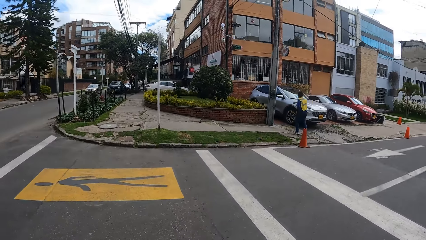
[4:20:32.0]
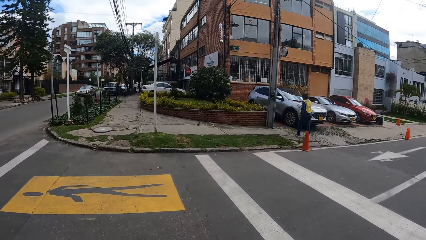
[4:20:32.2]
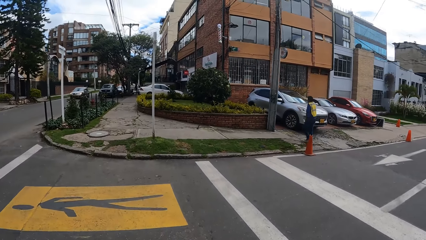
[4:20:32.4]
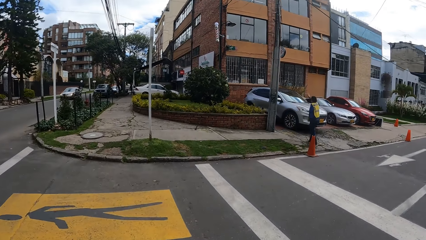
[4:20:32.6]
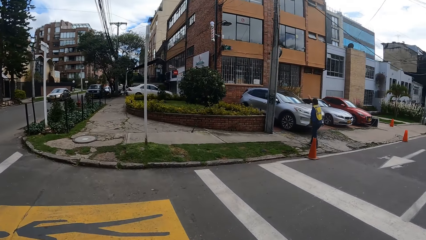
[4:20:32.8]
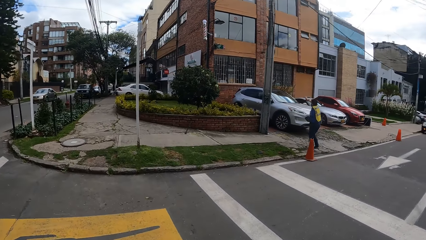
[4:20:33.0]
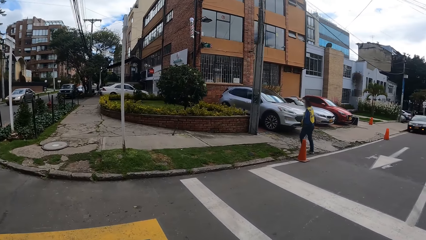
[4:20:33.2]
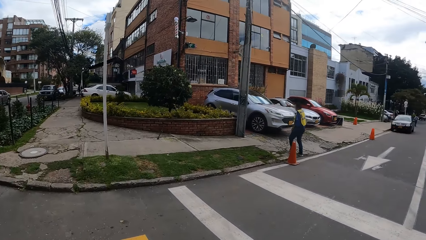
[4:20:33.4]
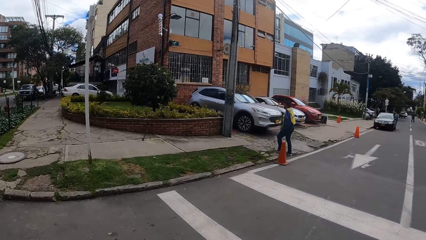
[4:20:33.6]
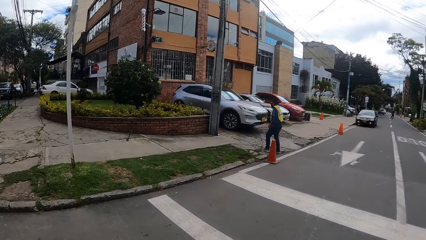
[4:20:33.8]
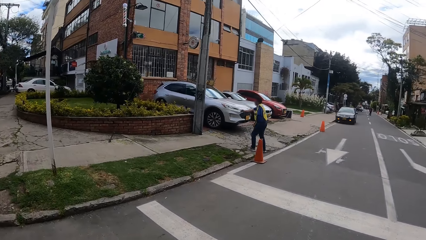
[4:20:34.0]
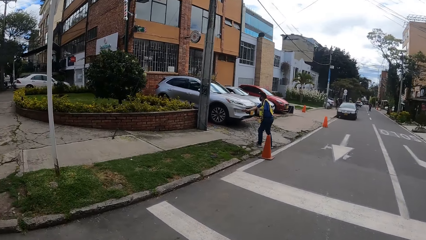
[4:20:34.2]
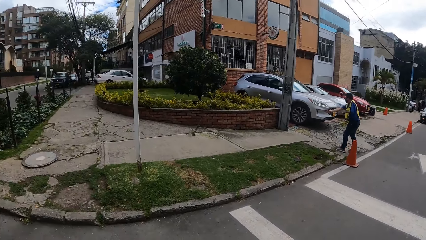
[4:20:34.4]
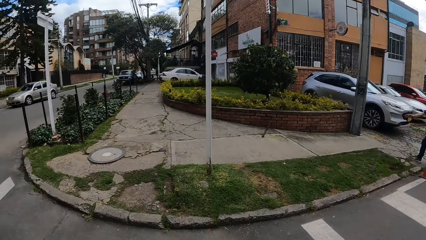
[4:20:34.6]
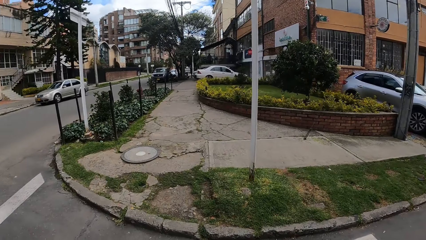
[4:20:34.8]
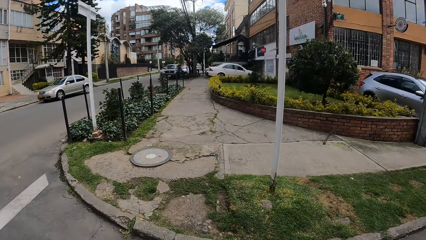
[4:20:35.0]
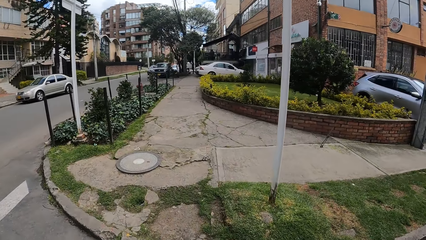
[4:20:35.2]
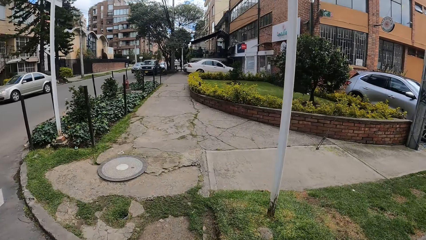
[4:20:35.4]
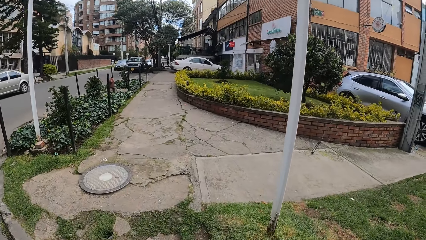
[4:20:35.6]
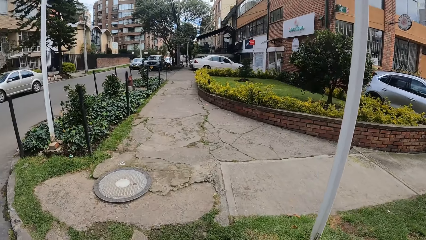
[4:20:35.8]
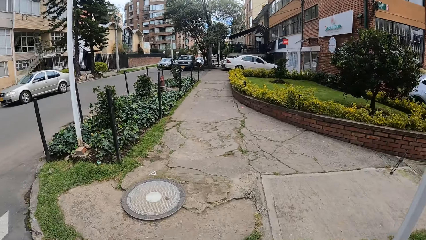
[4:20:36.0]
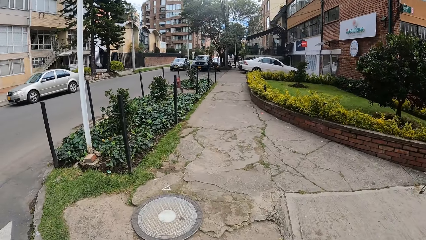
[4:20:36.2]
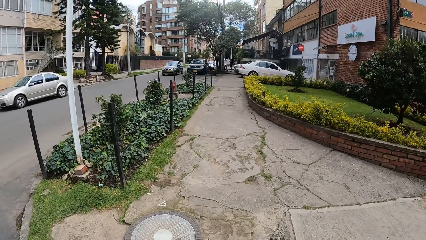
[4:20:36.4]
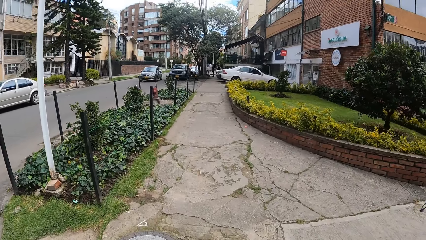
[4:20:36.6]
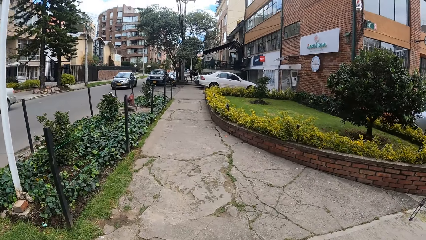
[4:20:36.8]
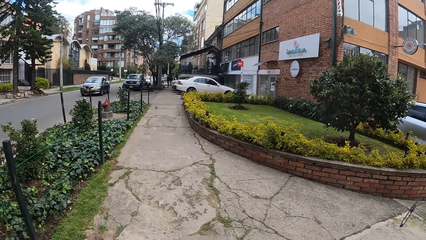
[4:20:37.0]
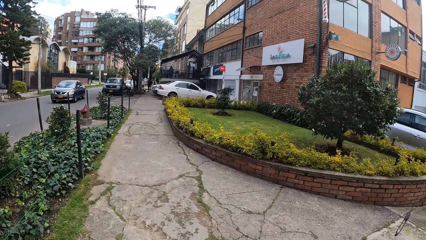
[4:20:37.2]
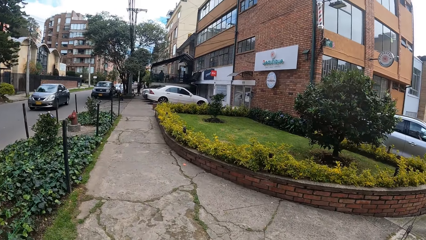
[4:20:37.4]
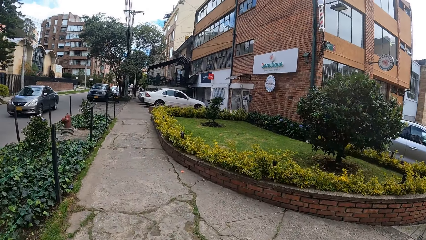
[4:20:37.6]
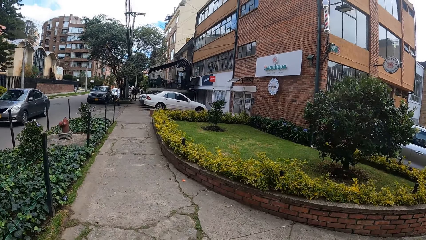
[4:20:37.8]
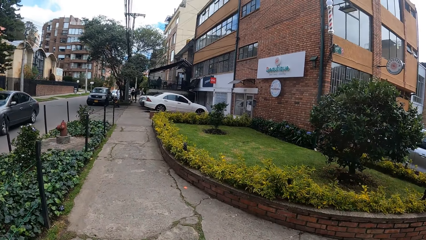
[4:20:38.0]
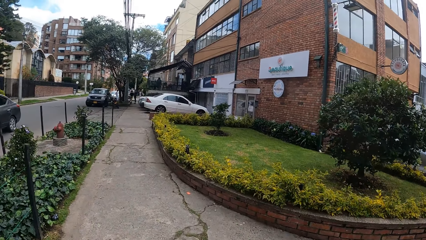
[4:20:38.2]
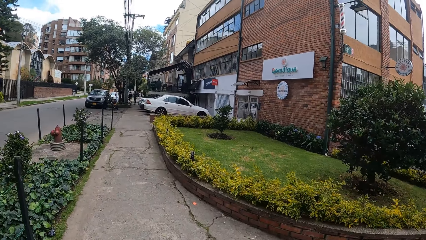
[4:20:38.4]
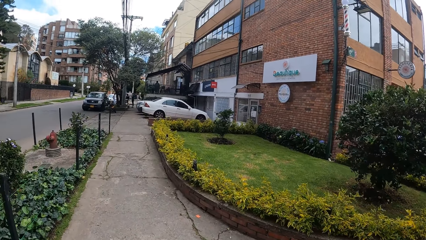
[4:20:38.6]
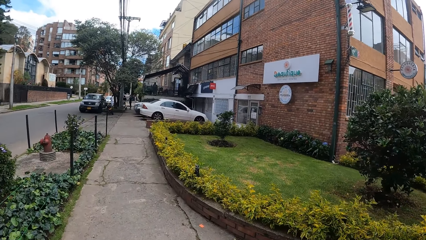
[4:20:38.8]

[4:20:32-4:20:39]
The camera wearer crosses the street.

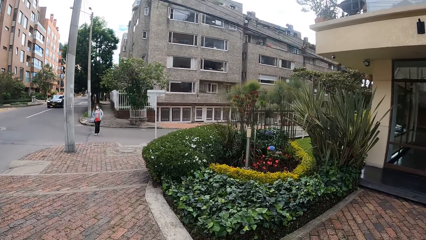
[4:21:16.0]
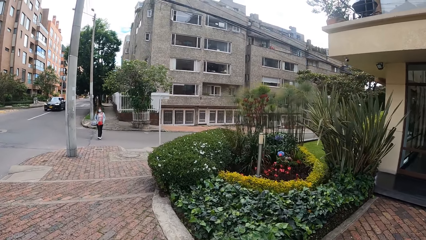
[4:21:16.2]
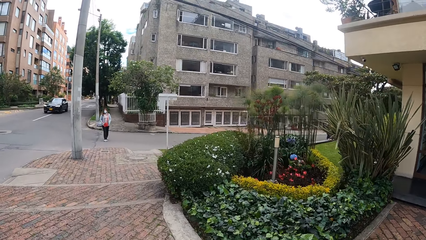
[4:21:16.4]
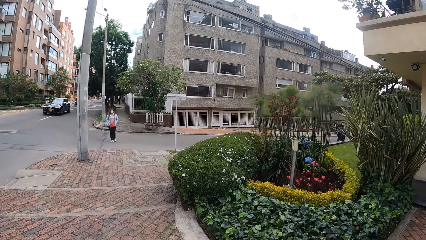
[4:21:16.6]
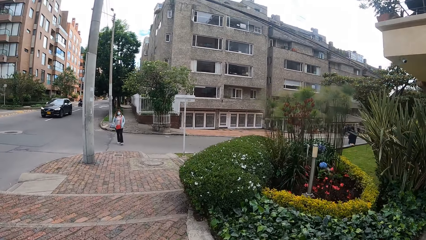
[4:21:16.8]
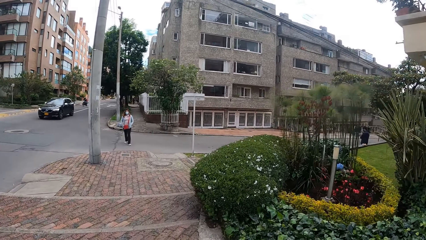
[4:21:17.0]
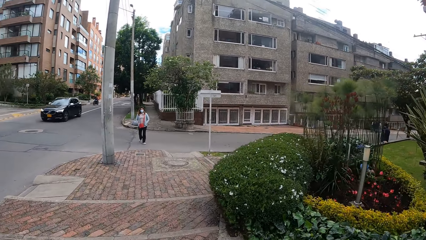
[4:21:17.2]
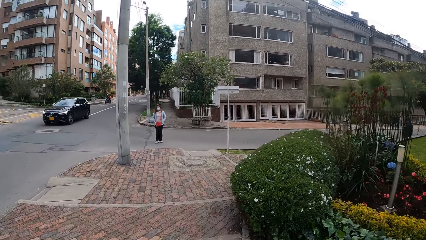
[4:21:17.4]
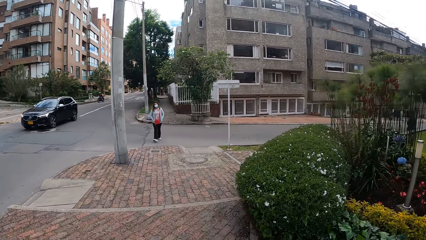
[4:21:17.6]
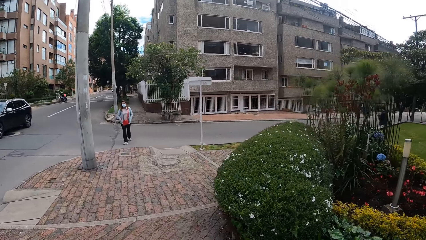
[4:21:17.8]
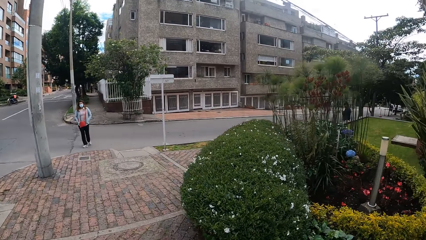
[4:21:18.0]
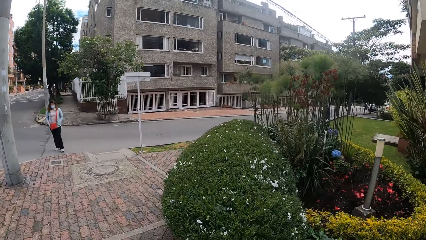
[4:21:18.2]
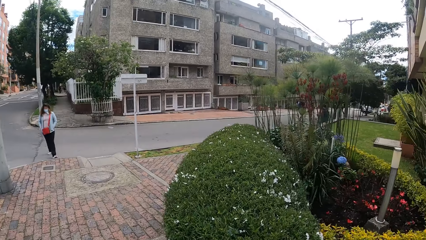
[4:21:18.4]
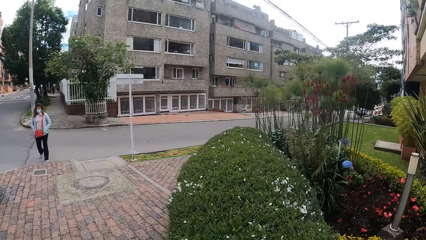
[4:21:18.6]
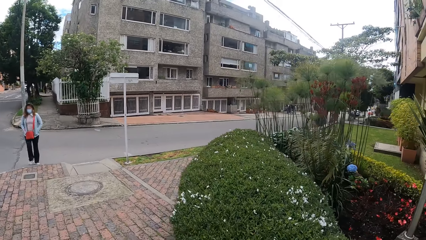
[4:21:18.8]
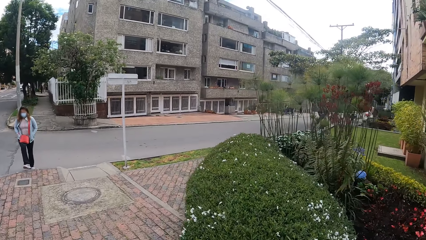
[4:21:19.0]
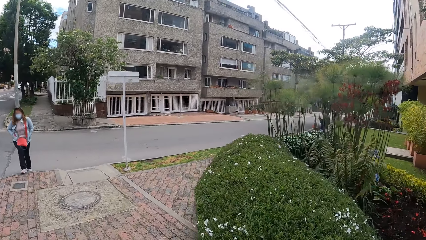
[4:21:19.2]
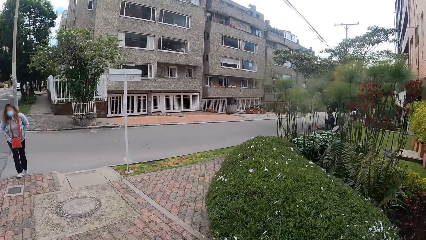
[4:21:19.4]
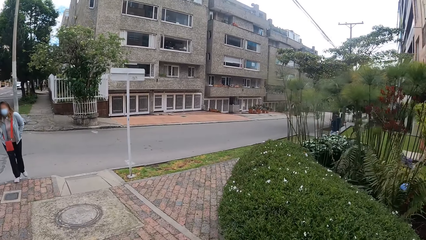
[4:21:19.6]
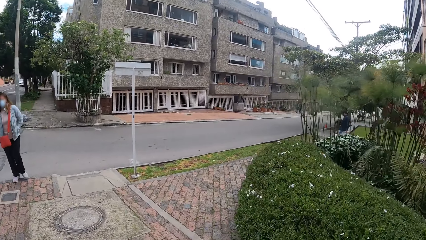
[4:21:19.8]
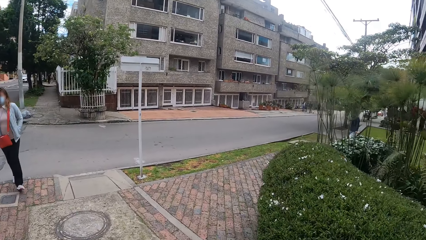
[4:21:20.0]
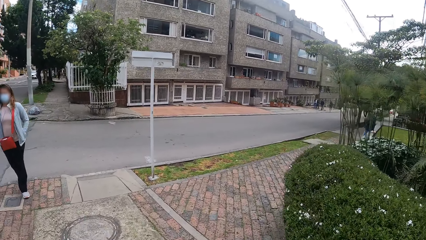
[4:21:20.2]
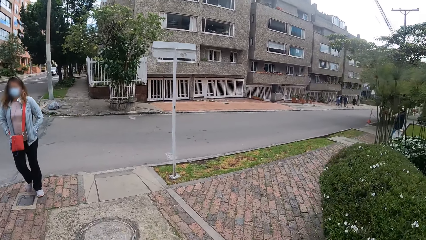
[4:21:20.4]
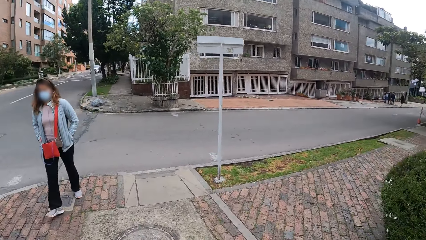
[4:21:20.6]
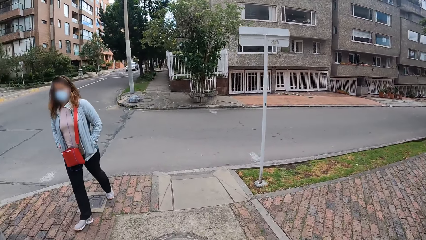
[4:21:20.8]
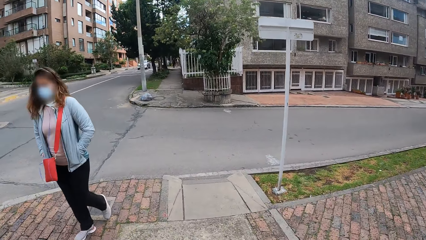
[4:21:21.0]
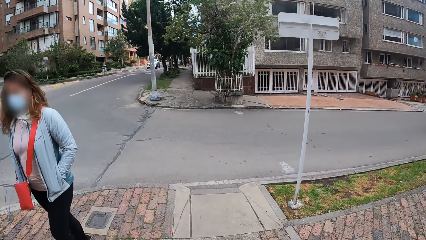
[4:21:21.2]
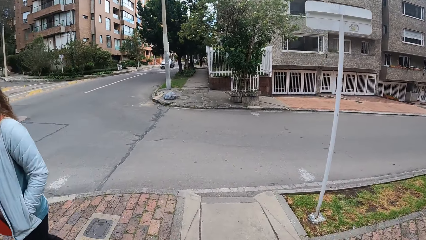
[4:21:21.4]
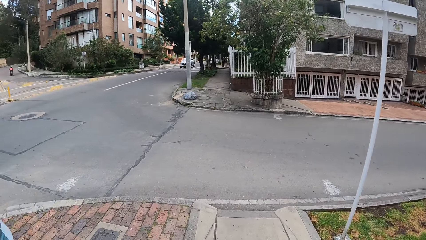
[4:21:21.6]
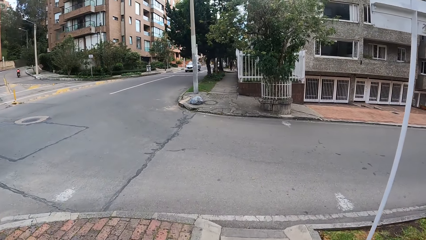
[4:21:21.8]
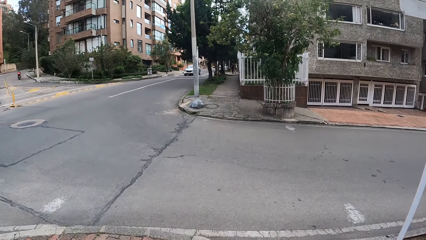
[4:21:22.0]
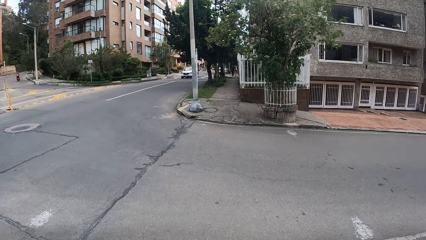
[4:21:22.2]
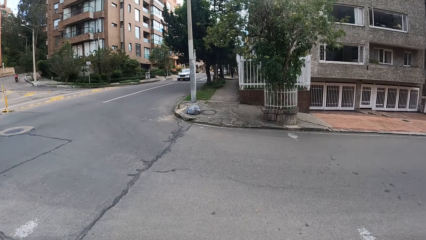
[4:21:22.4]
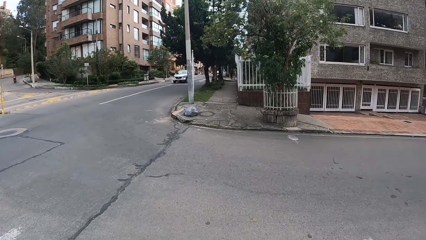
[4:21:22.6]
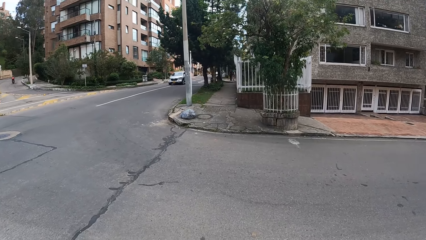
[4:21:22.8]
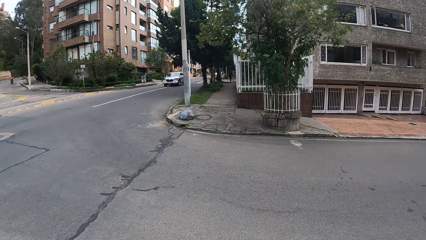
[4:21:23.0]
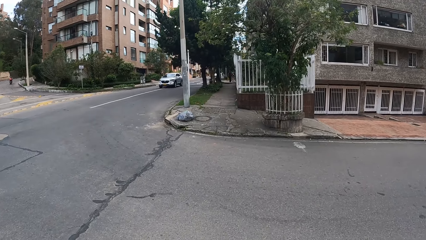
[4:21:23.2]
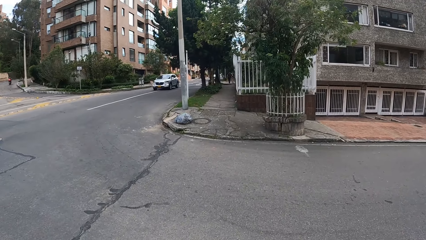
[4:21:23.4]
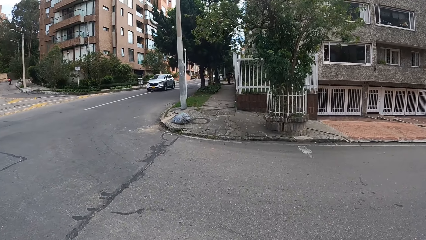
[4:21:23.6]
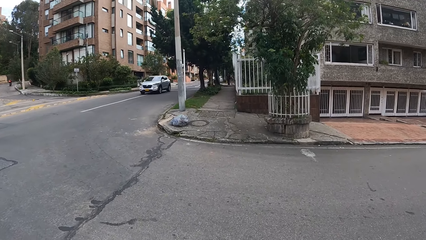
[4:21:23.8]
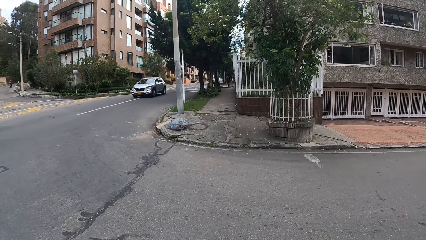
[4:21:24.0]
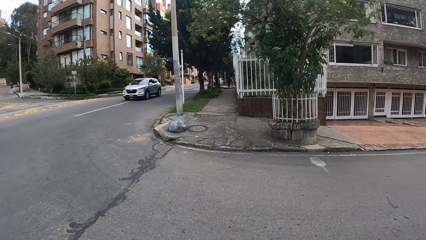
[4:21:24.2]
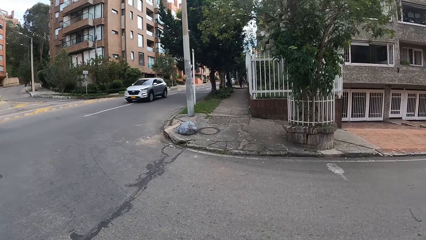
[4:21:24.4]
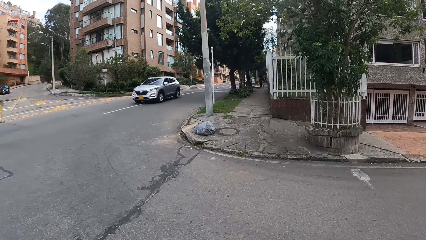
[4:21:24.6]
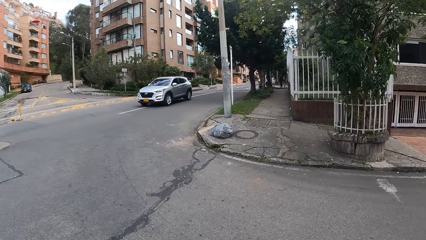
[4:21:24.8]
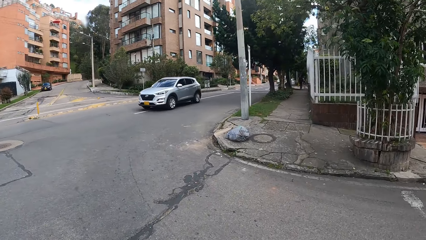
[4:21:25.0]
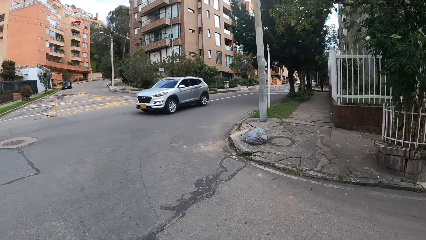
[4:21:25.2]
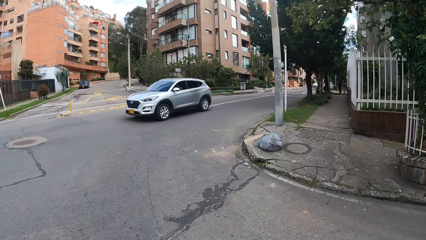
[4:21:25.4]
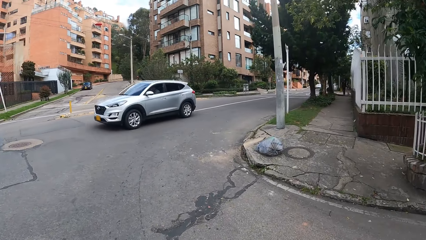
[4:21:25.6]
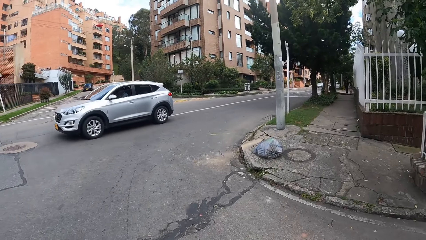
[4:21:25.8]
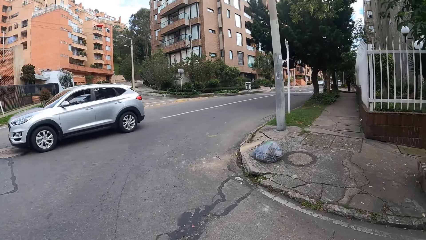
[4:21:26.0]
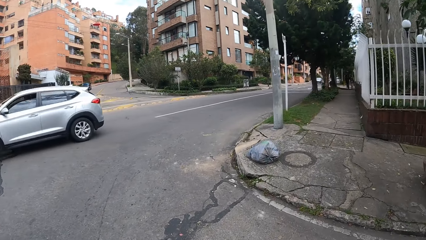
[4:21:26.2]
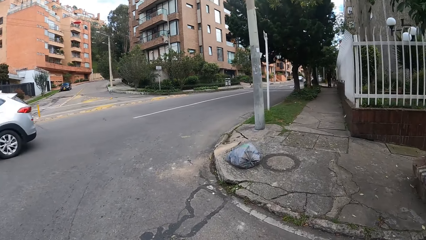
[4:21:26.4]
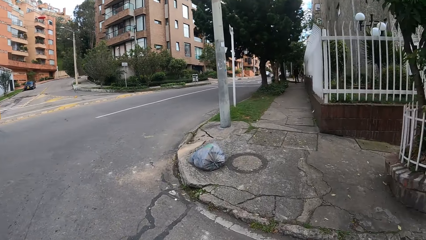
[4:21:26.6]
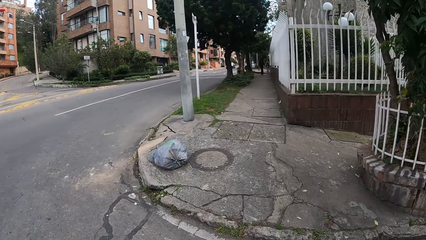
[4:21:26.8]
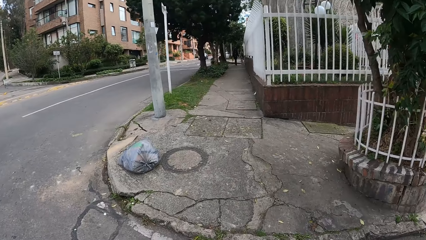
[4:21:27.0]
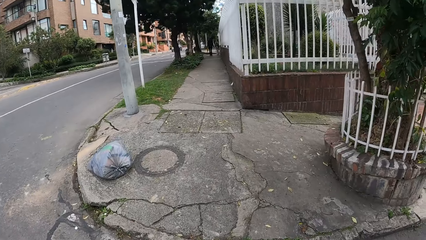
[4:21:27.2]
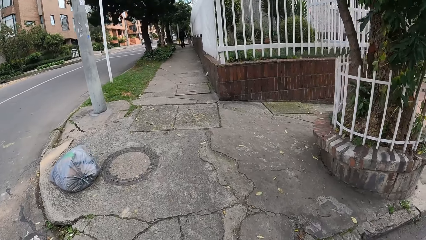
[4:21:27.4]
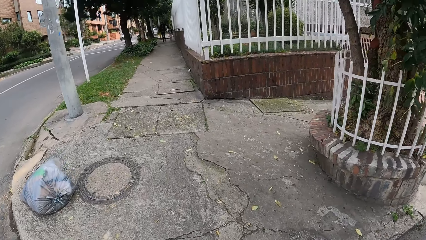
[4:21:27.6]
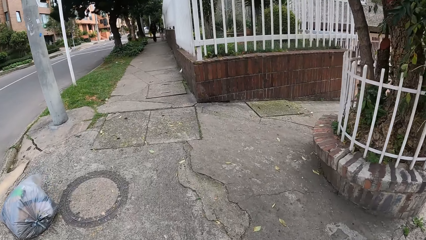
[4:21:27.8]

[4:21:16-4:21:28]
A car drives past the camera wearer. A woman walks past the camera wearer. Another car drives past the camera wearer.
